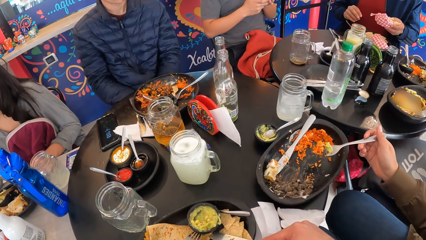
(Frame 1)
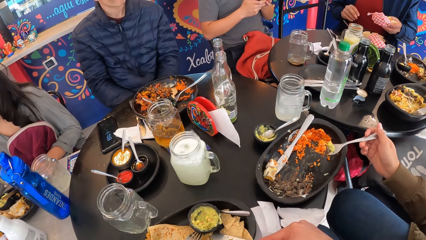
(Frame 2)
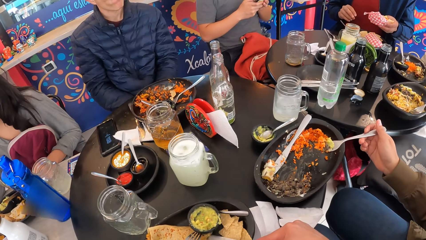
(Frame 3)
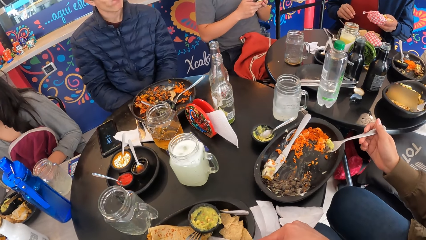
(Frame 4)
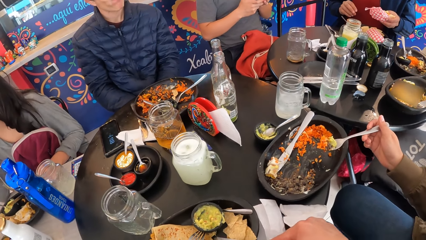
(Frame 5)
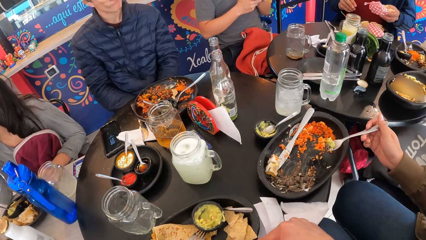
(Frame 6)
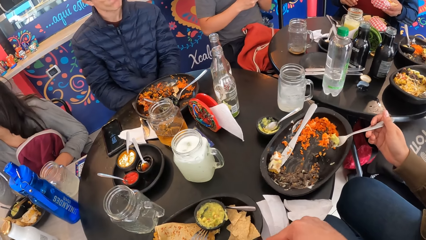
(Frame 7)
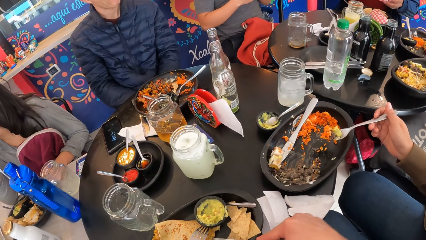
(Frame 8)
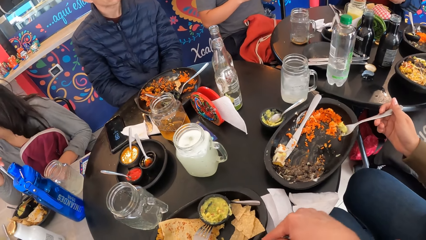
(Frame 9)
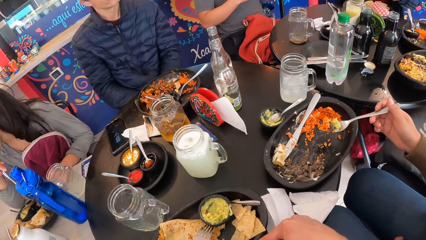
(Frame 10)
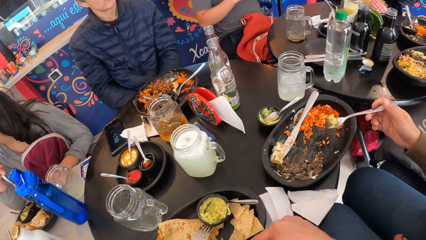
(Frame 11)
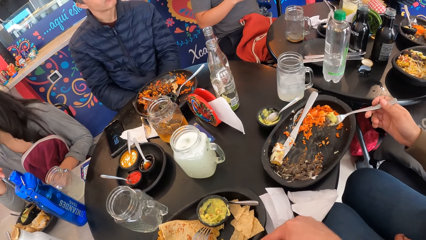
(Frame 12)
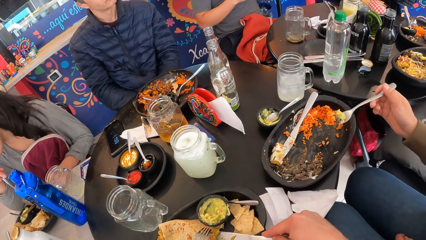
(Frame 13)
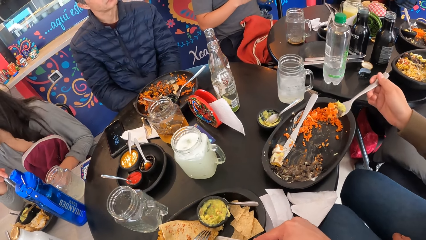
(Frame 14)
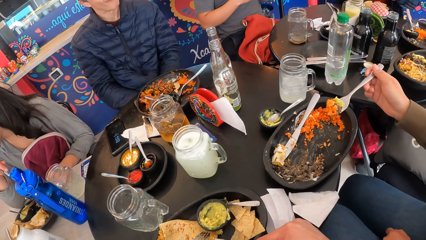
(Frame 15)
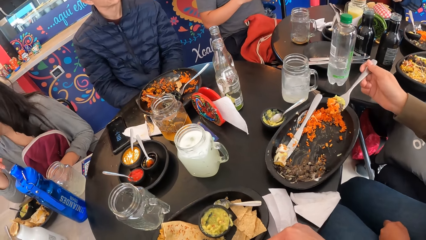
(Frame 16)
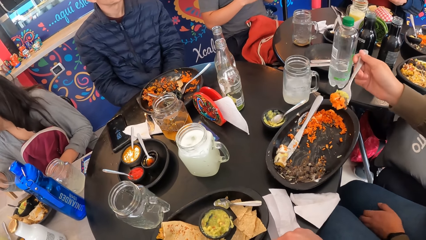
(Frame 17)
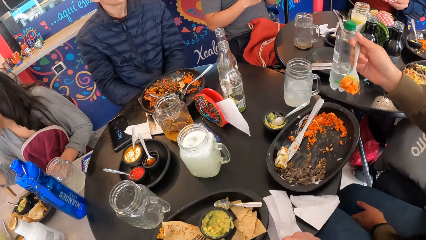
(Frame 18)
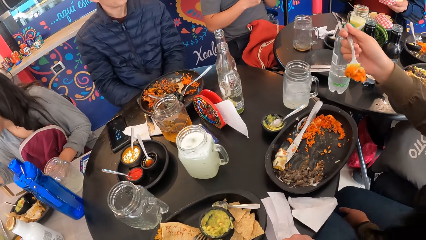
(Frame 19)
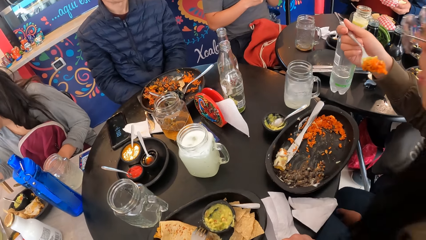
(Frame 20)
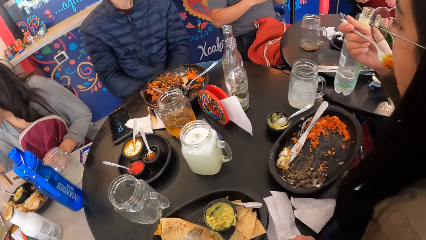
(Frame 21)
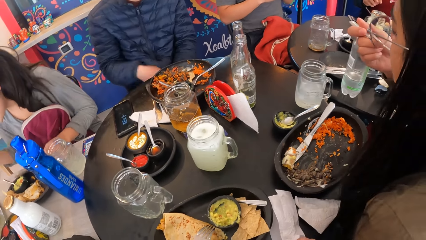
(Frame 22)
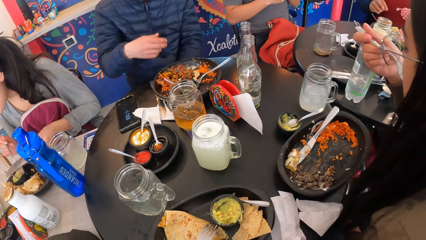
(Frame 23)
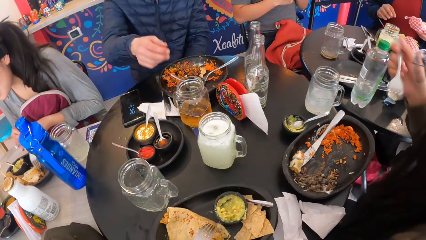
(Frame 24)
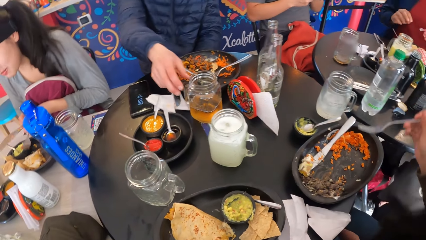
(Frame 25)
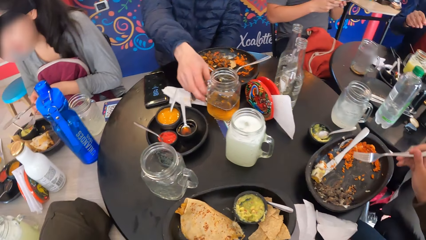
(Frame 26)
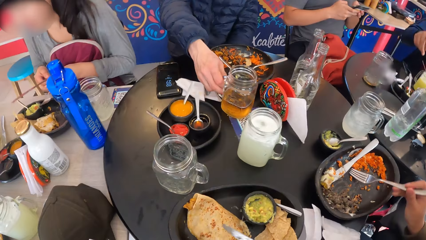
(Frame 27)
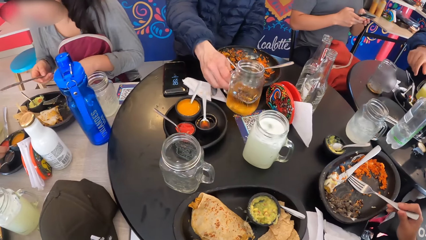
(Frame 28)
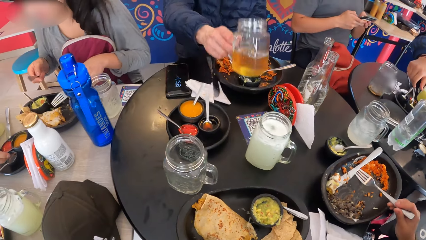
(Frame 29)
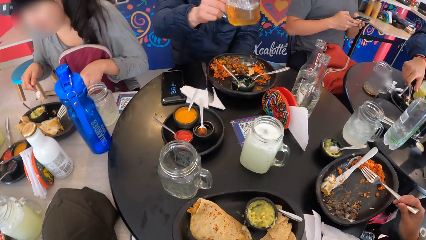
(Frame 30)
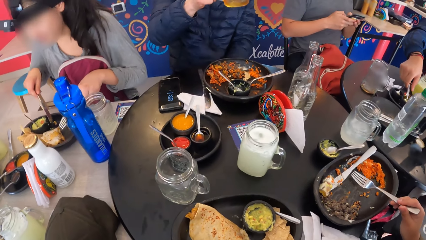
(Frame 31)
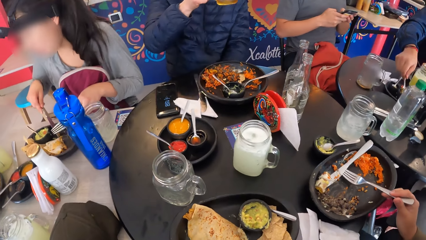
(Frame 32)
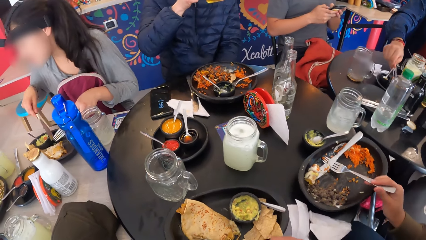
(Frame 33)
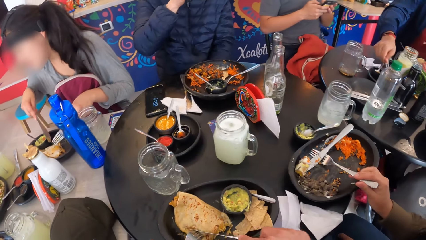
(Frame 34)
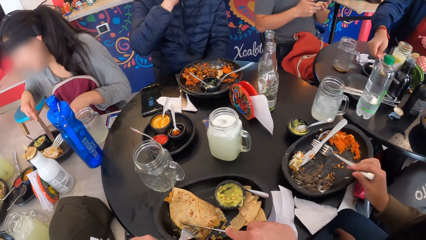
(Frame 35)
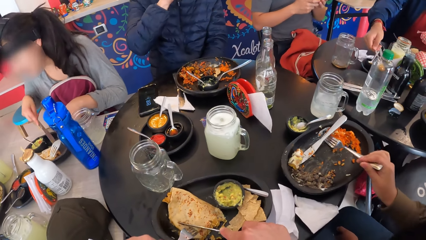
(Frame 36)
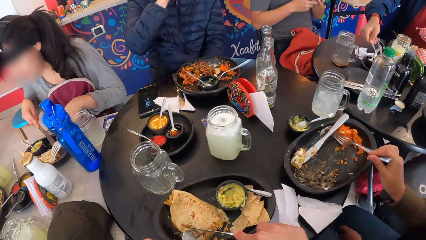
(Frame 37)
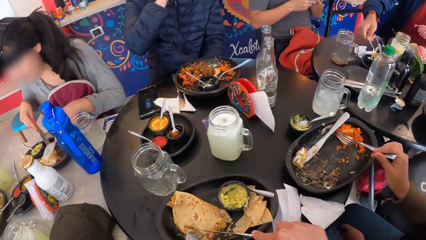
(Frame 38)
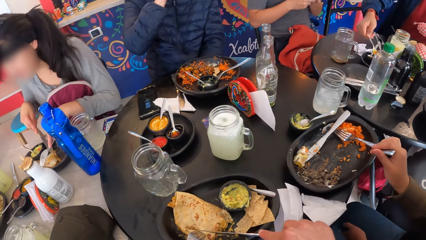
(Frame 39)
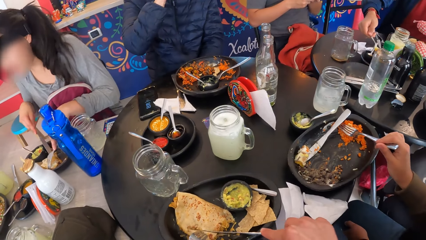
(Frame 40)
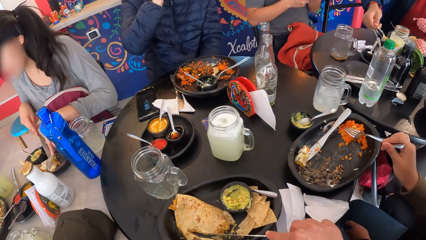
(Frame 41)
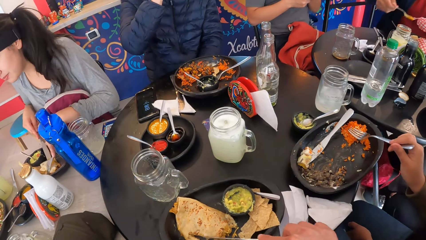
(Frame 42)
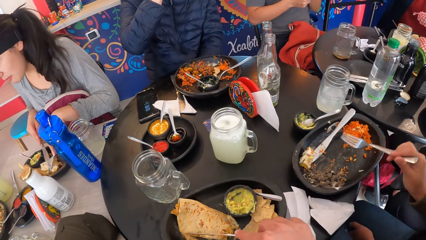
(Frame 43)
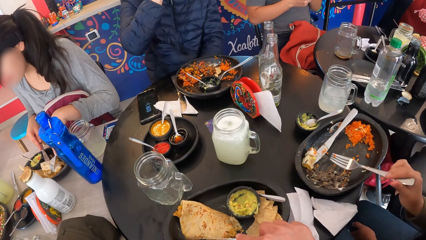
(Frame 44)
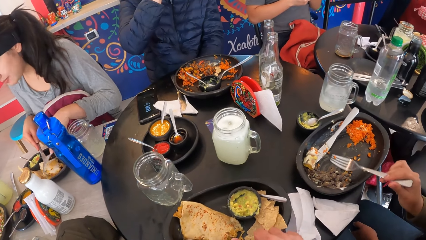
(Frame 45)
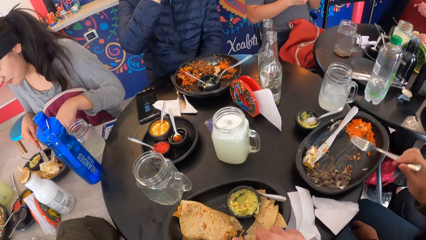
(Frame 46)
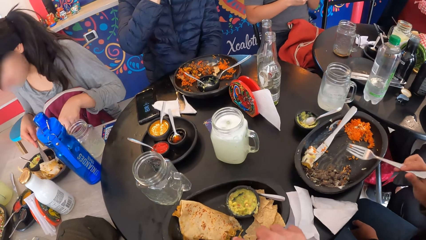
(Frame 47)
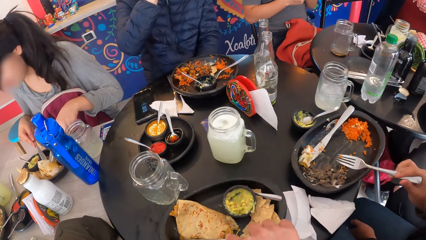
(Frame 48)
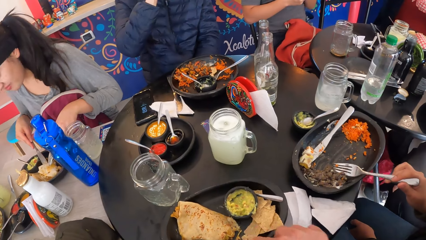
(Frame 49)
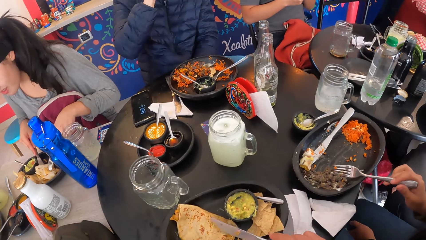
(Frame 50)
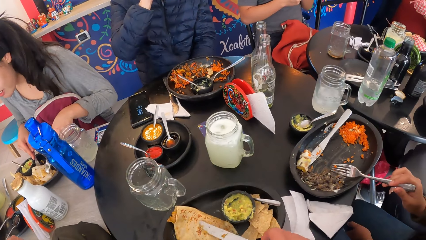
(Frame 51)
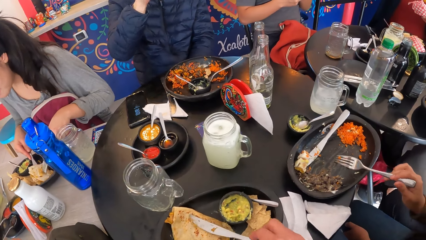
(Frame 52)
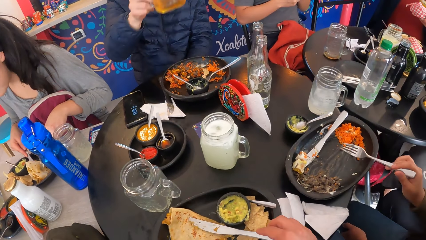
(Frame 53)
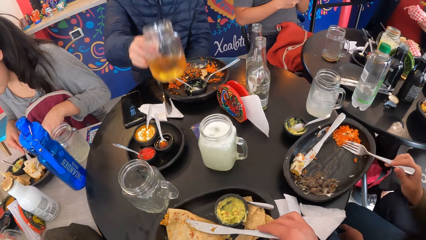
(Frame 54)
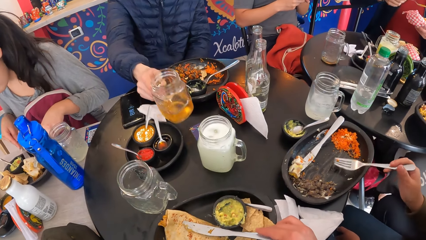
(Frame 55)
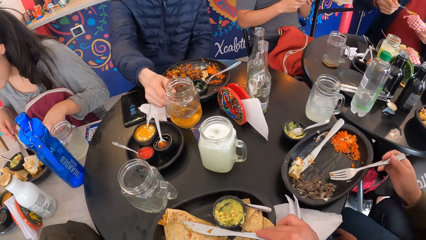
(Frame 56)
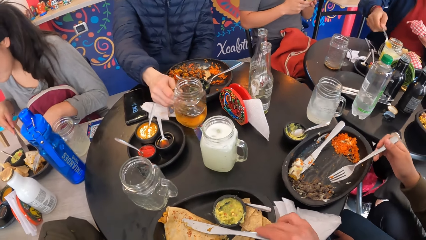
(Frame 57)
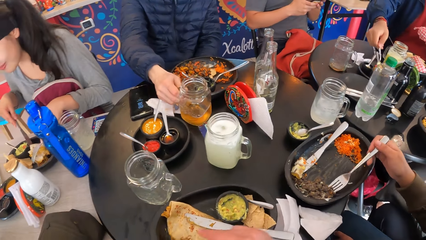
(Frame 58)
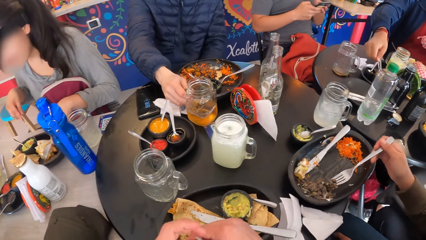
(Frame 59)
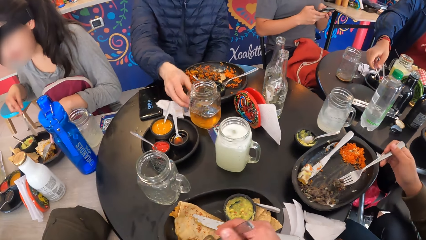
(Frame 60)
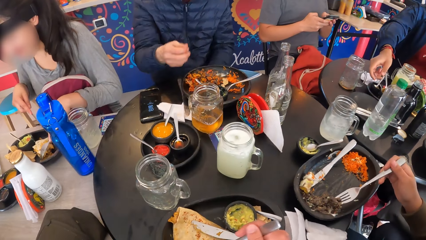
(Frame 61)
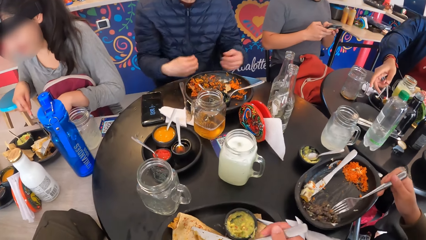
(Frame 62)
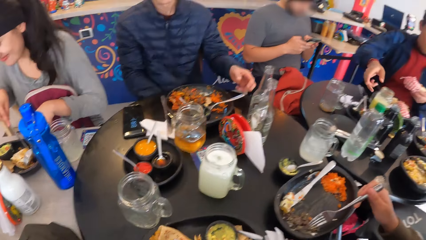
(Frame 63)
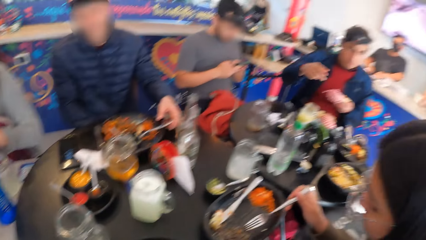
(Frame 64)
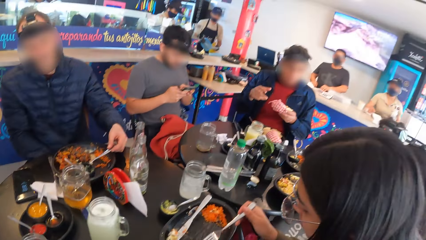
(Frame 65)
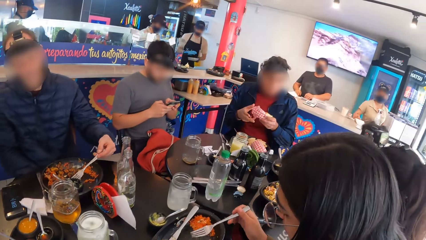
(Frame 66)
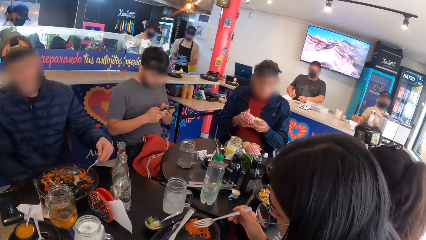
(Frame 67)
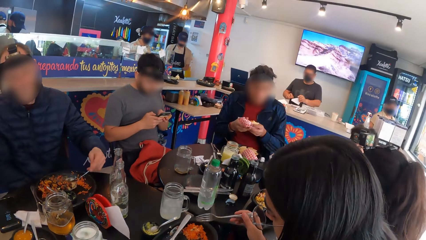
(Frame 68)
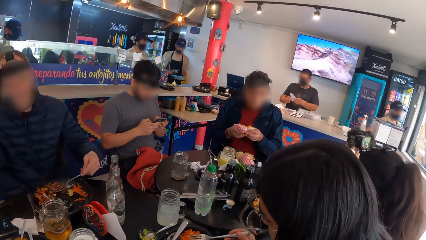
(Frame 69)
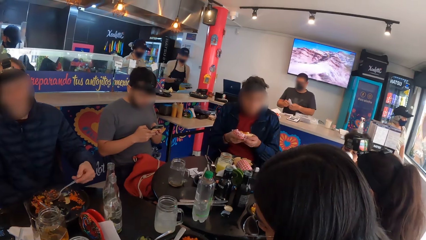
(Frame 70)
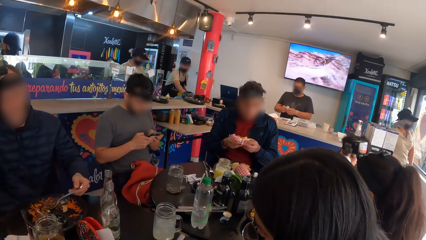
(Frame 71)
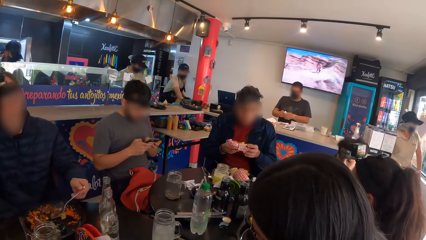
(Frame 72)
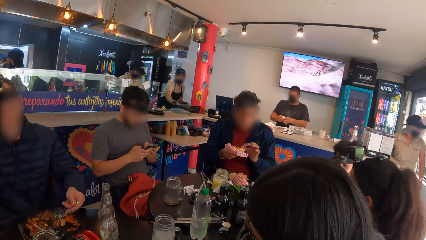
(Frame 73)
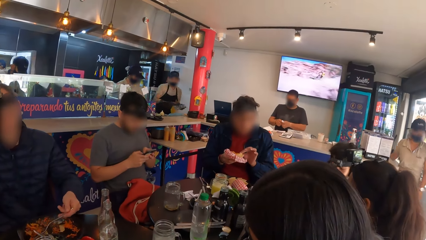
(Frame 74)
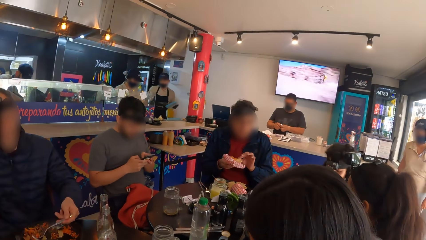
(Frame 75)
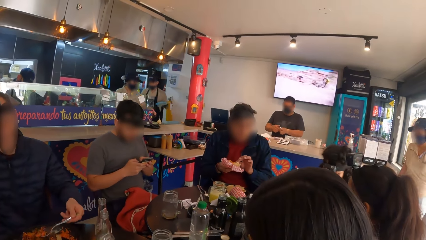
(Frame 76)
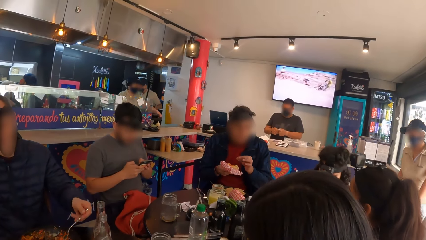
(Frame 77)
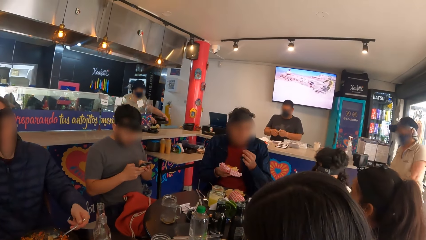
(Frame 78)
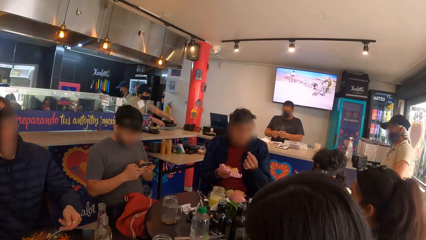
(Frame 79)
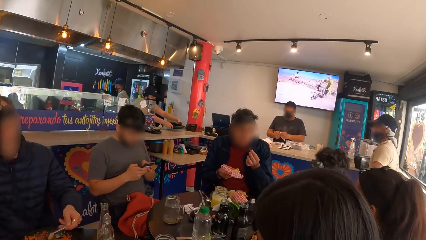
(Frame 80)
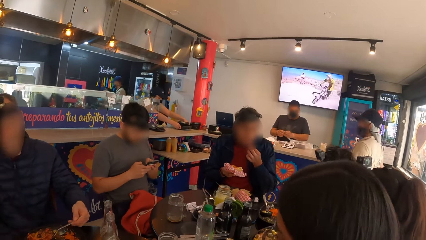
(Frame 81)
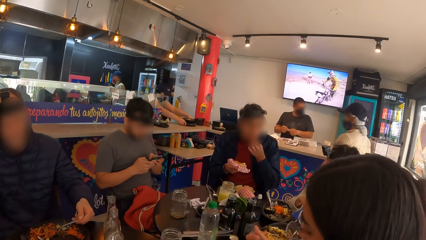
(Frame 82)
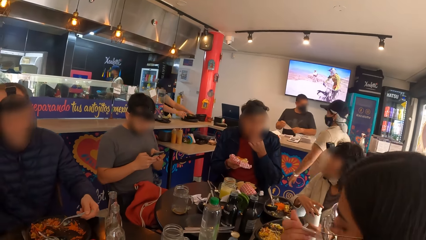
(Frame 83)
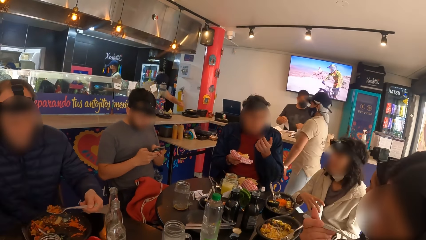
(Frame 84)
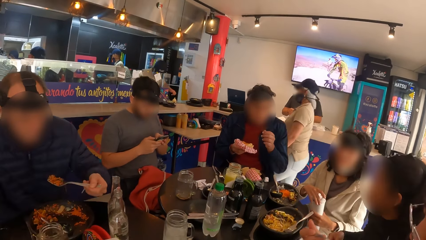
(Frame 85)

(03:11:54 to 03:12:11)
A woman eats the rice and sauce with the fork in her right hand. A man takes the cup of drink from the table with his right hand. The first woman moves the rice in the plate with the fork in her right hand. The man drinks from the cup of drink with his right hand. Another woman cuts the tacos with the fork and knife in both hands. Another man puts the sauce in his tacos from the sauce bowl with the spoon in his right hand. The camera wearer puts the knife down. The first man drops the cup of drink on the table with his right hand. The camera wearer looks around. The first man takes the rice from the plate with the fork in his left hand. The second man holds the tacos in both hands. The second man eats a piece of tacos from the tacos in his right hand with his left hand. A third woman opens a water bottle in her left hand with her right hand.
